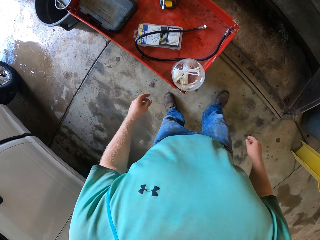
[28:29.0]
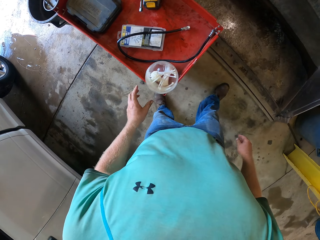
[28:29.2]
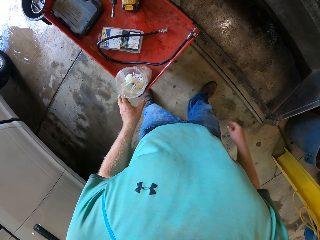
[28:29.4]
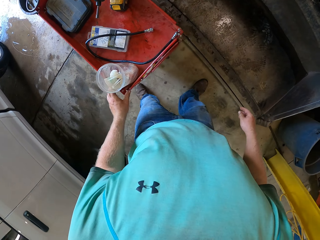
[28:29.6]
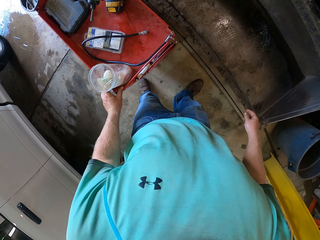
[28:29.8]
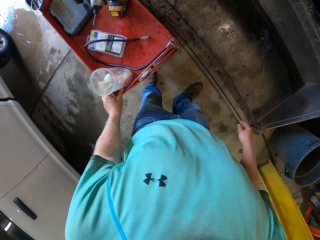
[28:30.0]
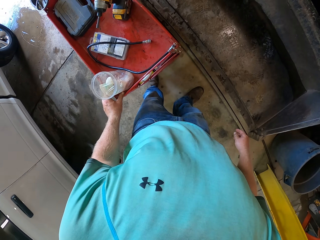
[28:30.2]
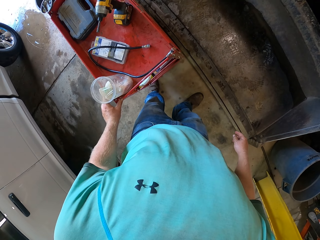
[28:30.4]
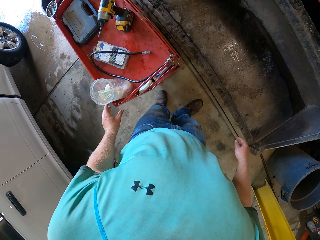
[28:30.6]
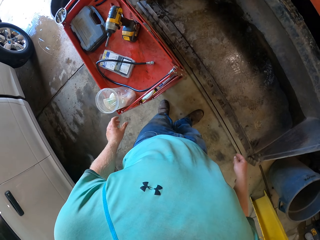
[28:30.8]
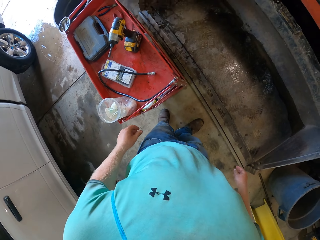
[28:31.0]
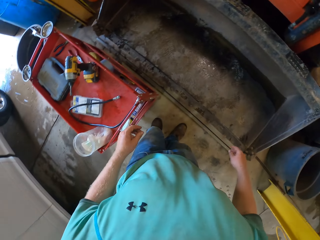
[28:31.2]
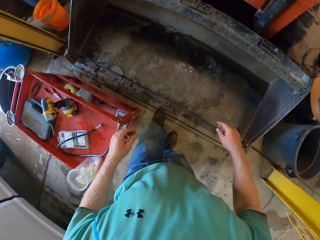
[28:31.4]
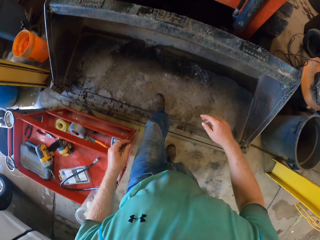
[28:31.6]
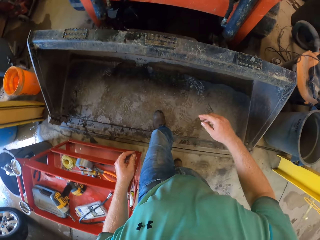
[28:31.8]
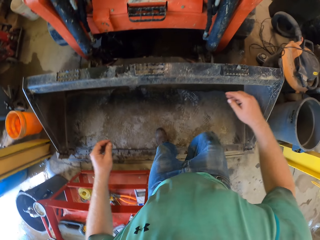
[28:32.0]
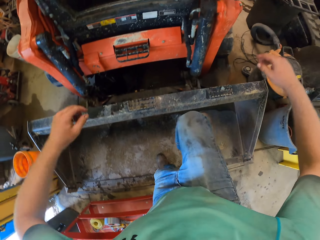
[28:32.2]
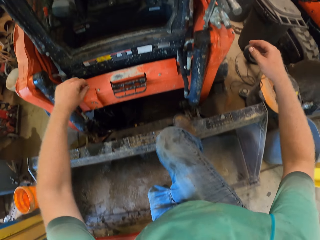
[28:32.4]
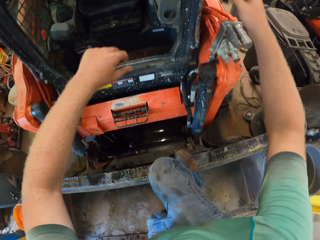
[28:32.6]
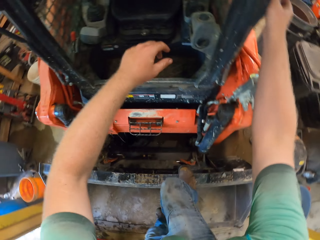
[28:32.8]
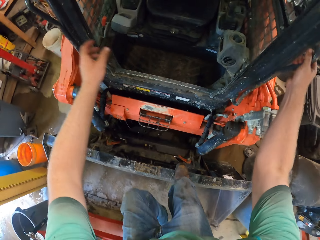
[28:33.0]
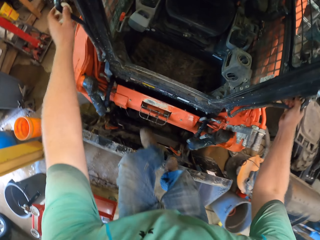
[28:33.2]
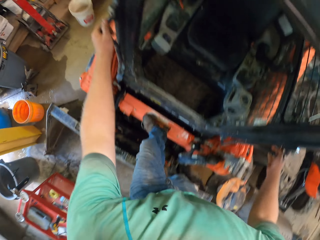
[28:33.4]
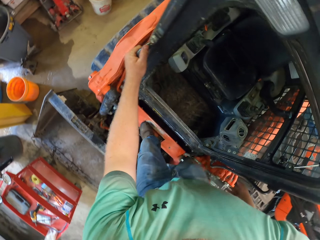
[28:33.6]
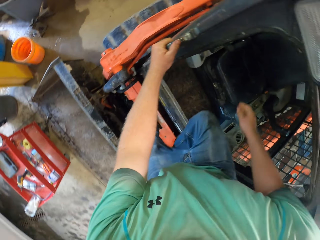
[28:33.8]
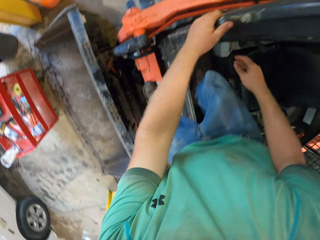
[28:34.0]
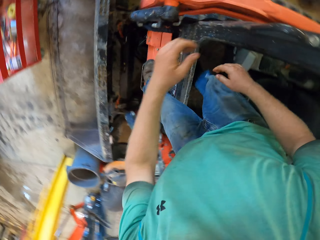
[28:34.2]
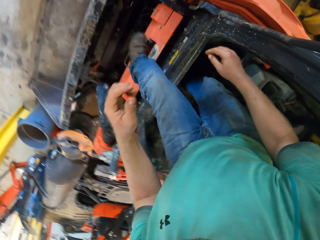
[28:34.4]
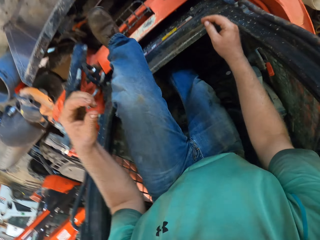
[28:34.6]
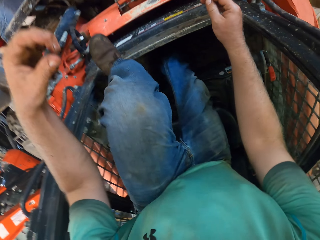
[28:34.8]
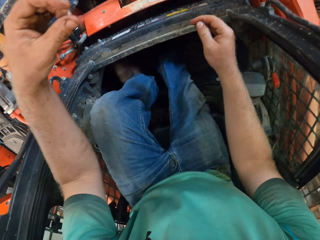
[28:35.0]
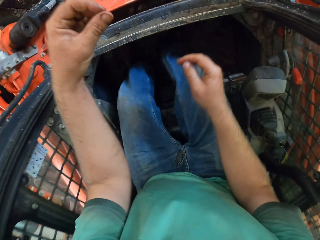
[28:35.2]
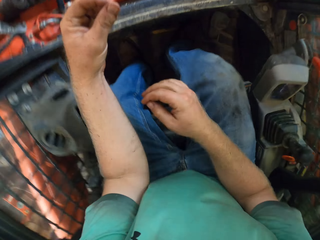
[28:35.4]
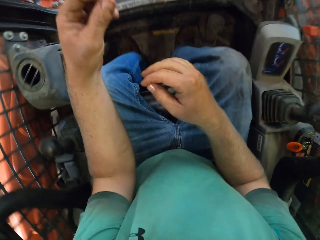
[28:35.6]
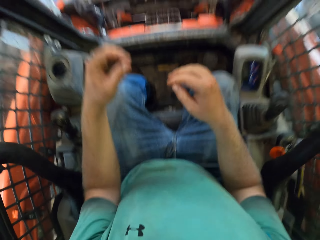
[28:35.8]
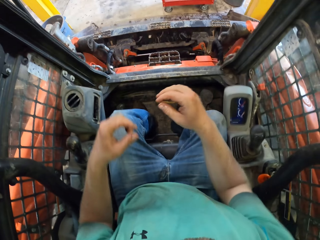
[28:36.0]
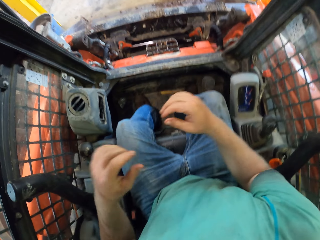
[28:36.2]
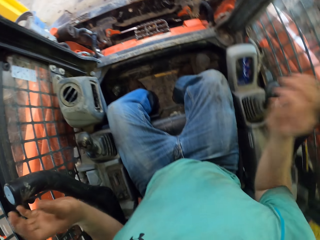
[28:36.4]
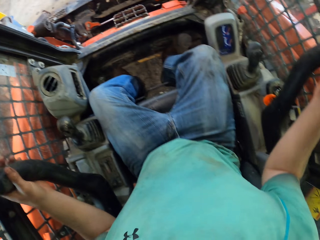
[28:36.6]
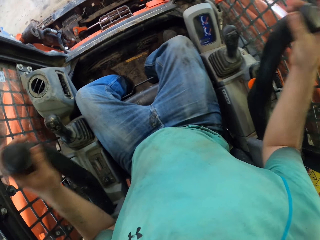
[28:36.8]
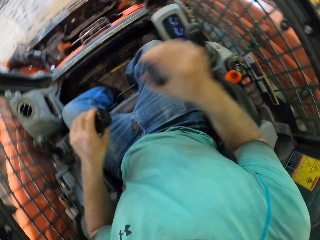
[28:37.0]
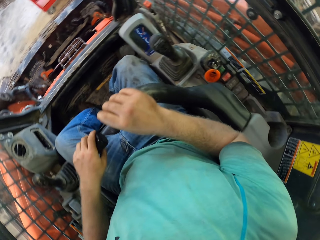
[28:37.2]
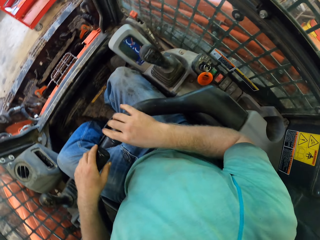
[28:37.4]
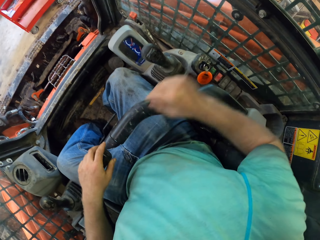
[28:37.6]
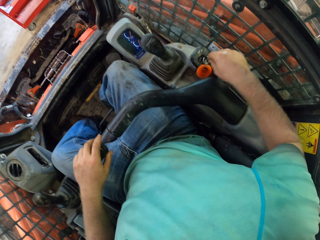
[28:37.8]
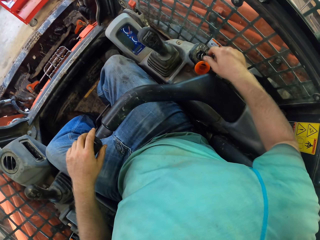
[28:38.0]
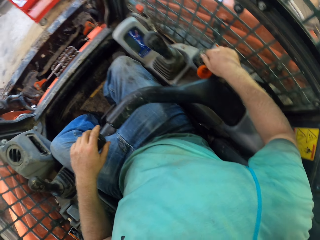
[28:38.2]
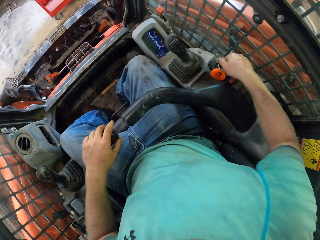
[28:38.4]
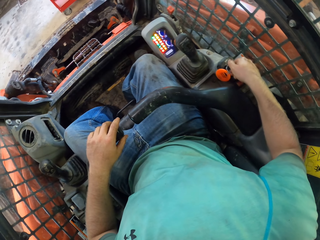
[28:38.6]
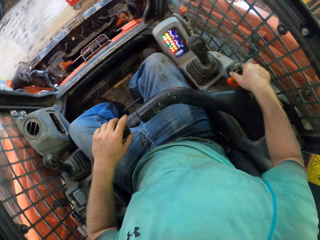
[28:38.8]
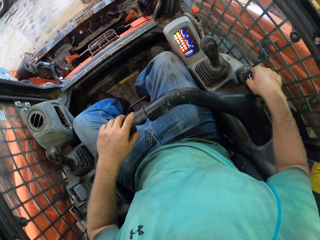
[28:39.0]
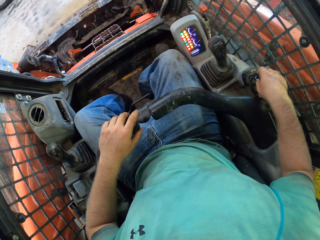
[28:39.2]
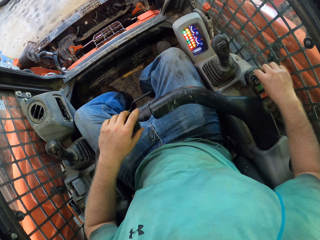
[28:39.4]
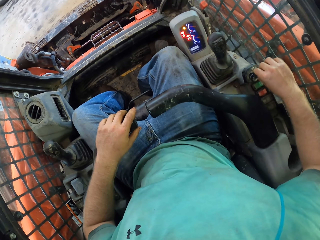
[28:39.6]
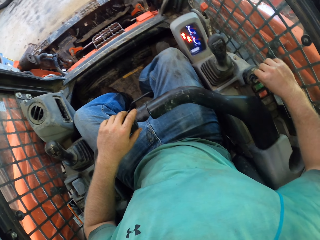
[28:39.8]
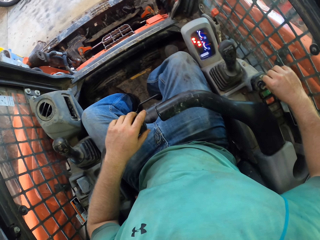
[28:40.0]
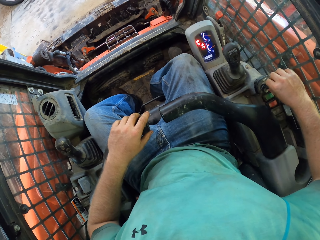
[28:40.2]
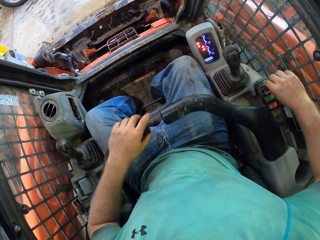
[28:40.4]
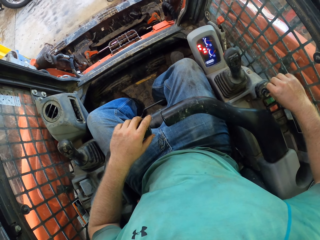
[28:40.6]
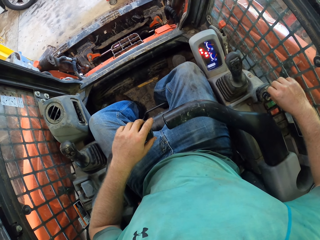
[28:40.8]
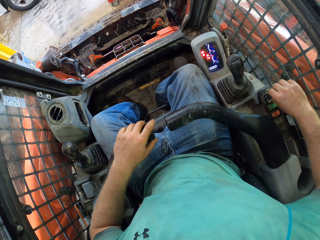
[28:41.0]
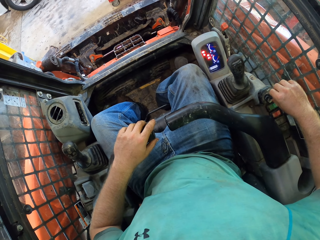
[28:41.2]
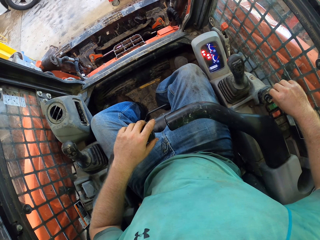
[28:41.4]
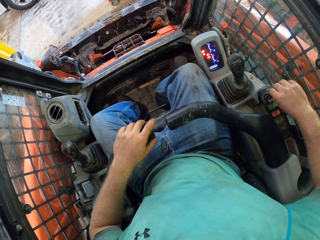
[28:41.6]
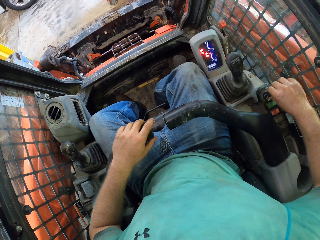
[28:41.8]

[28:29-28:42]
The camera wearer climbs into the tractor or shovel machine with both hands and both legs. He puts down a seat hold in the tractor with both hands. He operates the shovel machine. He turns a key in the tractor with his right hand. He operates the shovel machine again.

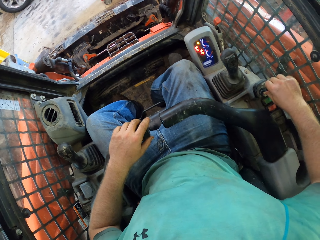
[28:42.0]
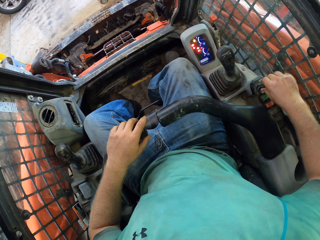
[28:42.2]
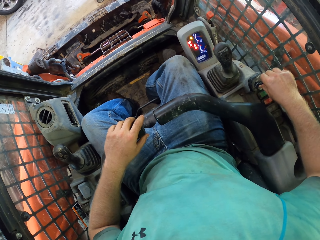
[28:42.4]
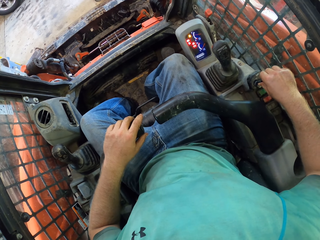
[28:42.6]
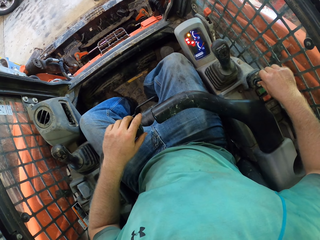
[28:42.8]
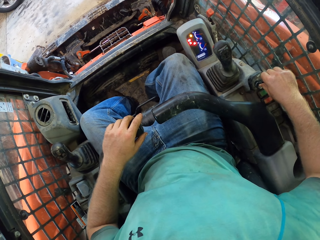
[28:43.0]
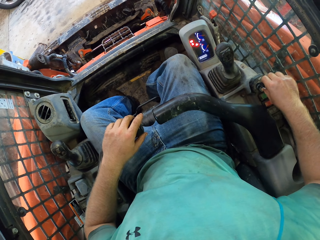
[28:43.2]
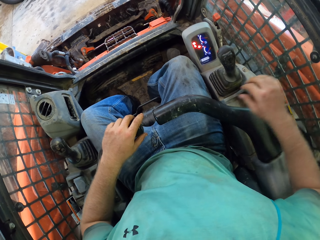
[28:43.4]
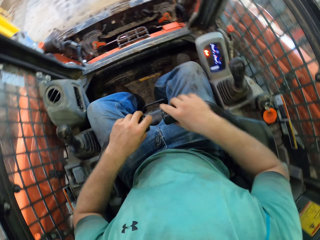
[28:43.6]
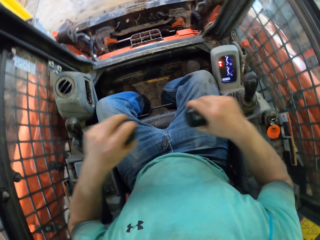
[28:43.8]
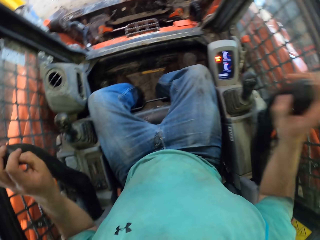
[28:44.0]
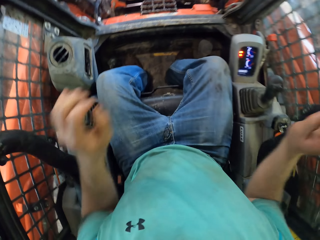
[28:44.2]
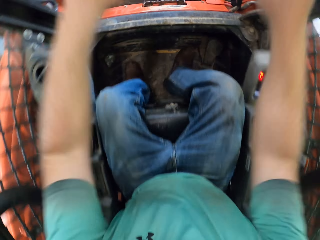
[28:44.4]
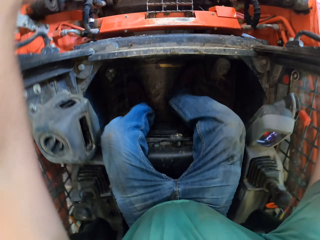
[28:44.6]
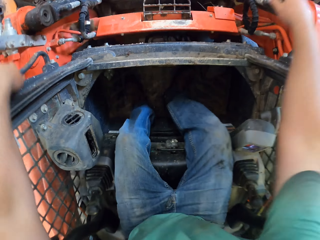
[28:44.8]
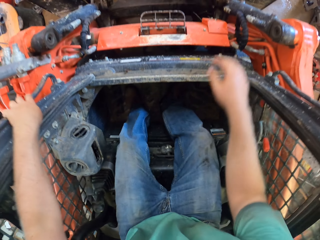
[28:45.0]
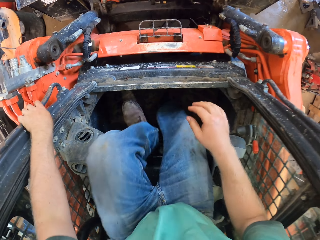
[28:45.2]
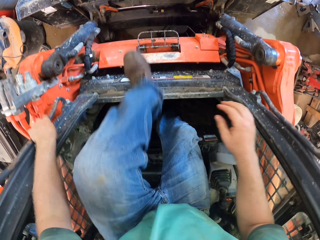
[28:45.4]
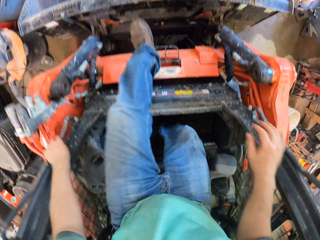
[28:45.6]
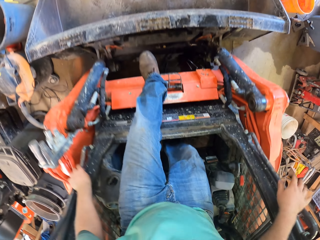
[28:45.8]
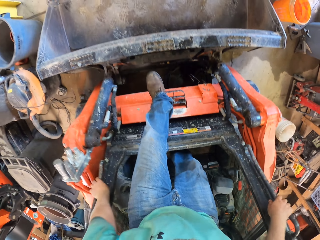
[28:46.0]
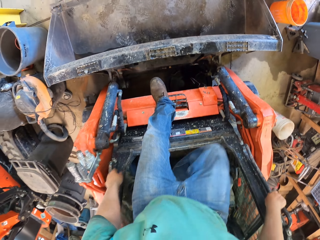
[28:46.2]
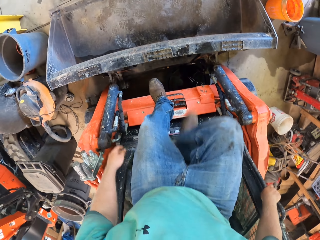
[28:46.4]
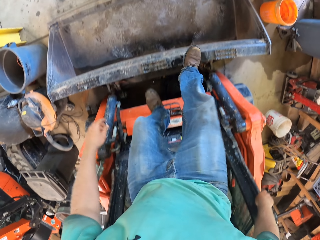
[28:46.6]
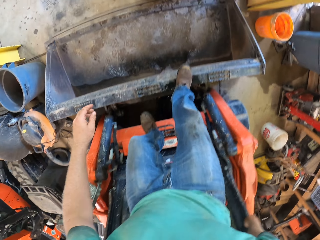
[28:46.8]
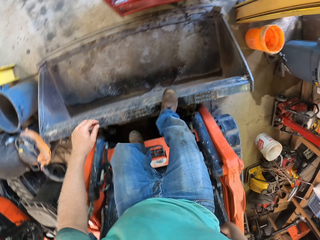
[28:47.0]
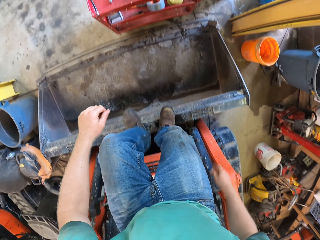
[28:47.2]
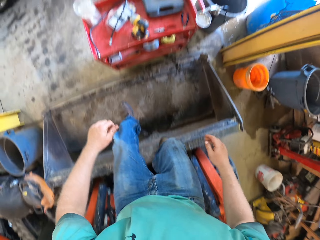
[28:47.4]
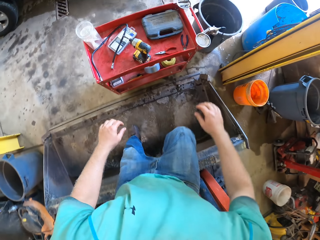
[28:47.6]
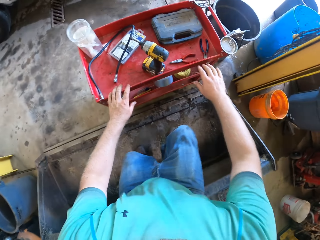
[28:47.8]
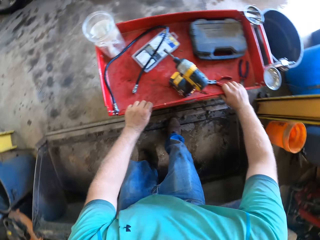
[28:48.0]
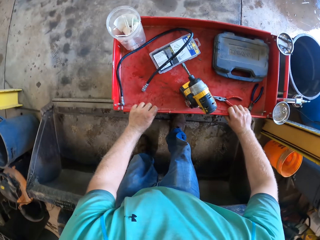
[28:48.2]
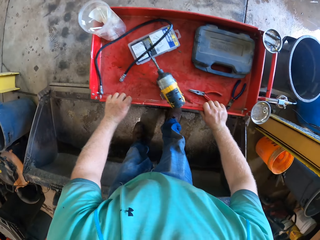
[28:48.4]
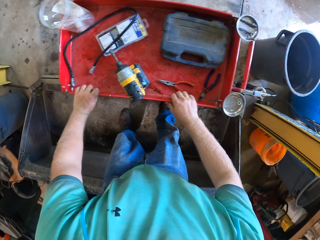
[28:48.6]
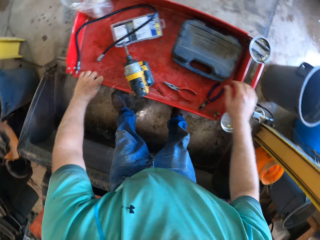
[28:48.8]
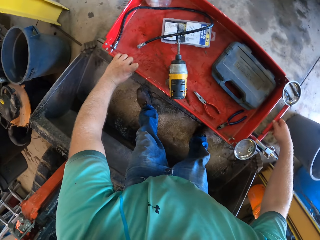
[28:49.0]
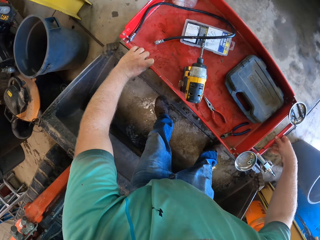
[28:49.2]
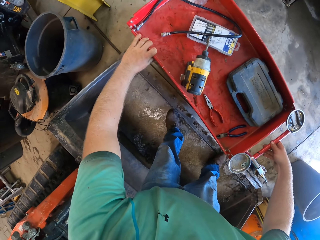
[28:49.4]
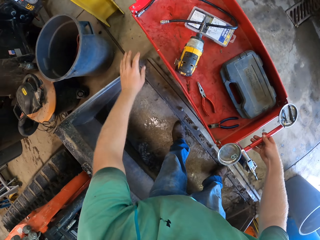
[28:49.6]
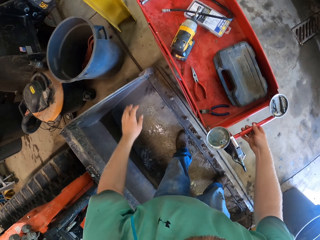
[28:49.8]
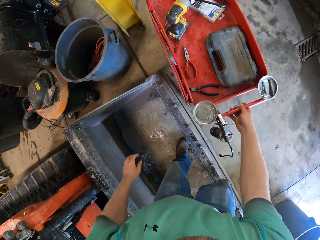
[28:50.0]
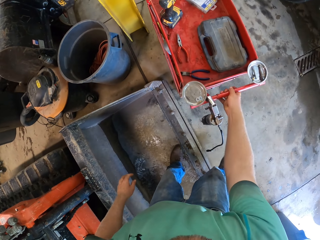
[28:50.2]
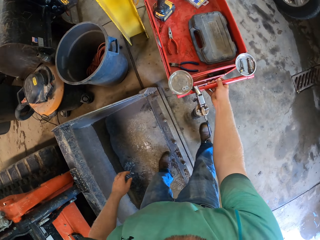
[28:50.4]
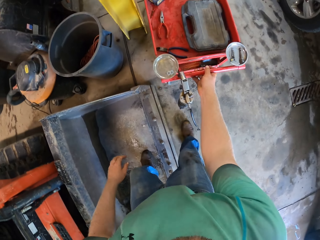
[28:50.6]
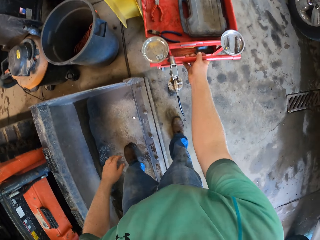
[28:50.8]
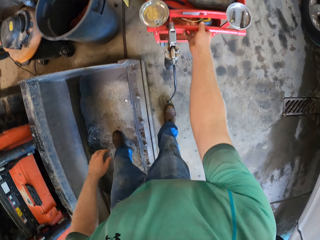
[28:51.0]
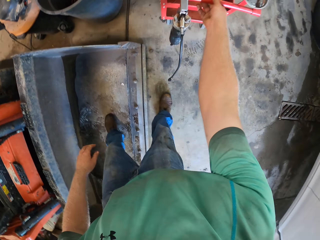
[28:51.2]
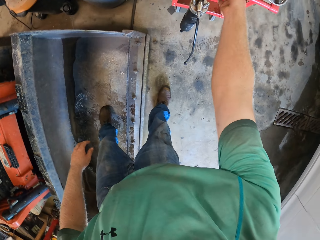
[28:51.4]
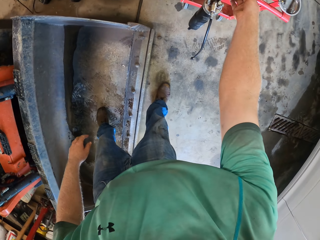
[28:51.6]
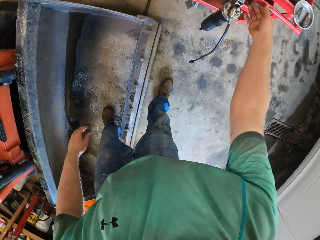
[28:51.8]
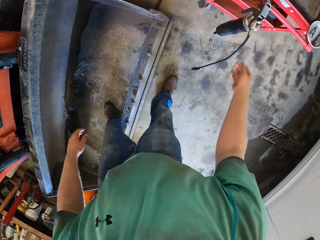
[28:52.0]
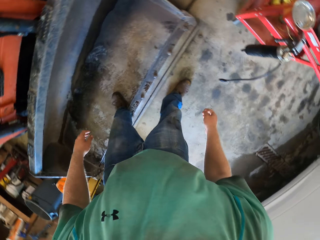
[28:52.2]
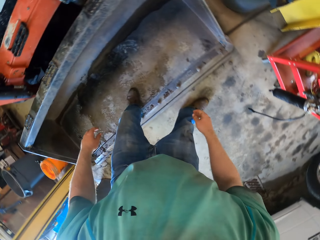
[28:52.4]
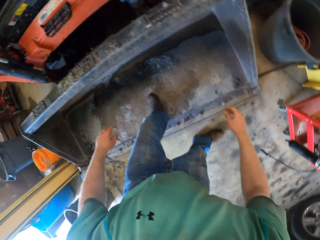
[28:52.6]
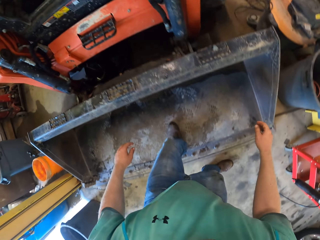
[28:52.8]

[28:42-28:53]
The camera wearer removes the seat hold in the tractor with both hands. They climb down from the tractor with both hands and both legs. They move out. They move the tray trolley on the floor with both hands.
